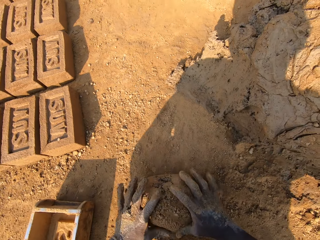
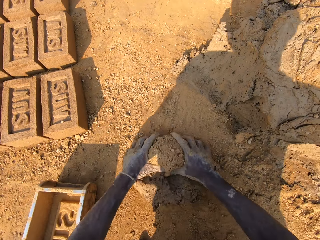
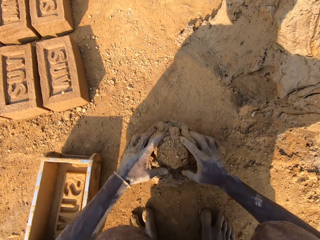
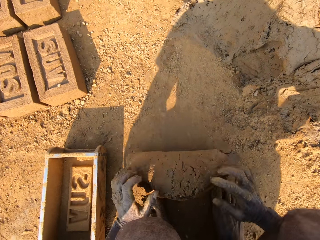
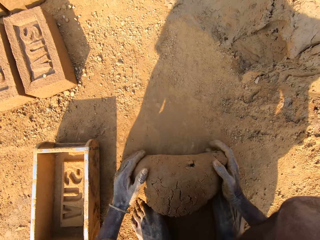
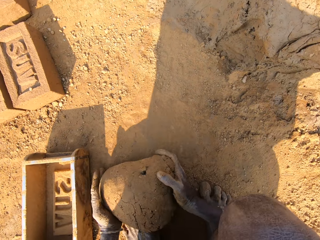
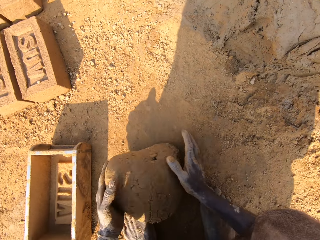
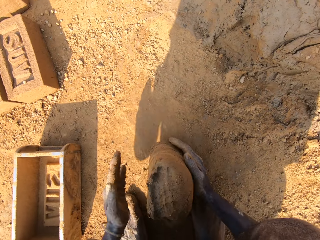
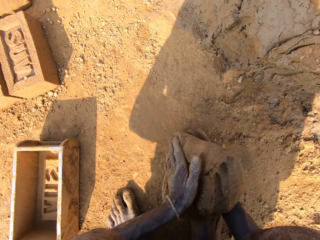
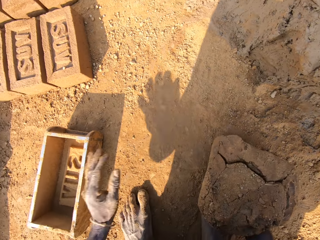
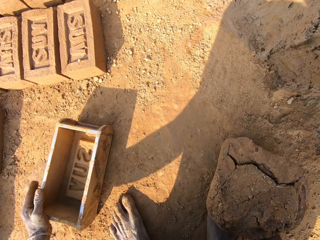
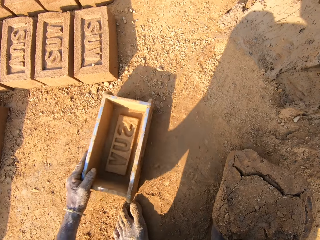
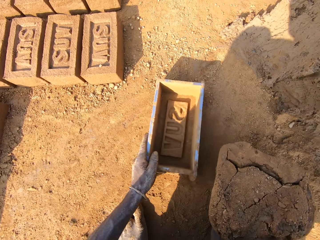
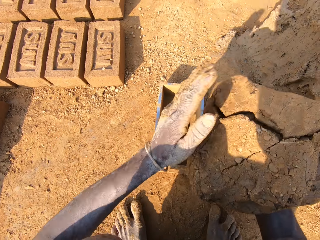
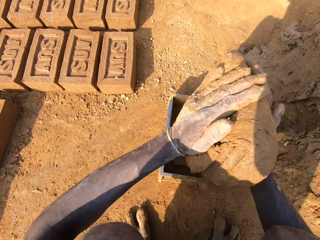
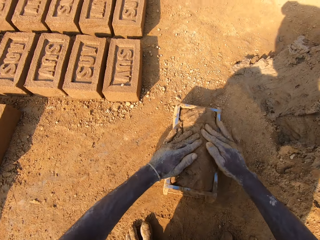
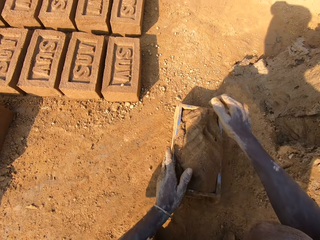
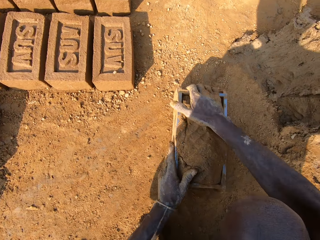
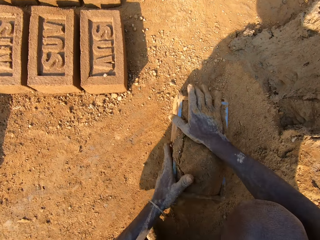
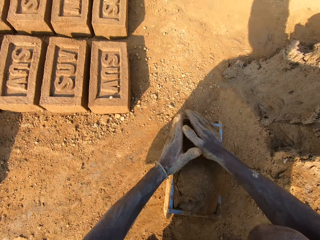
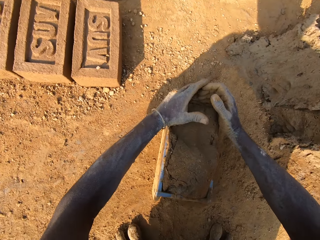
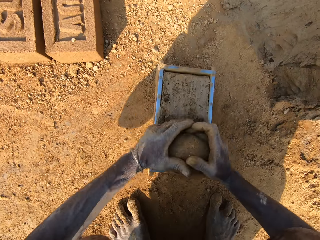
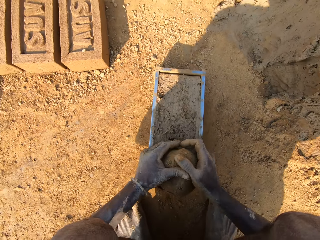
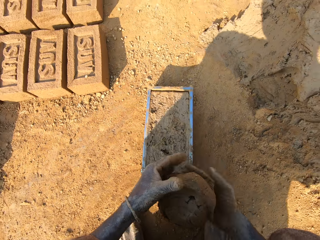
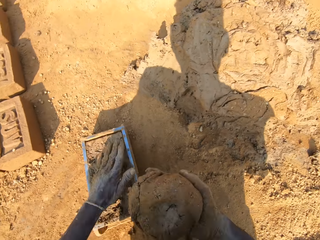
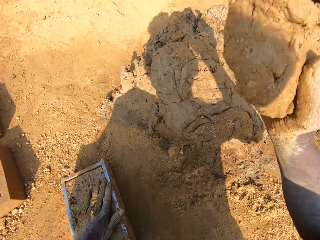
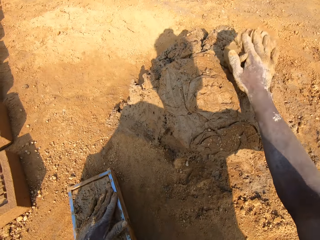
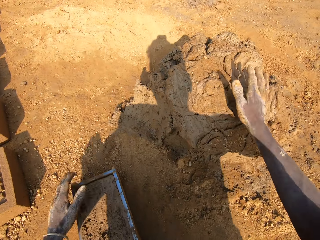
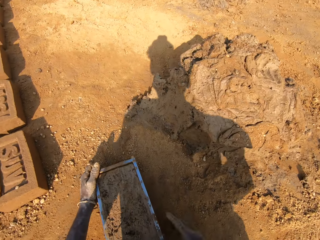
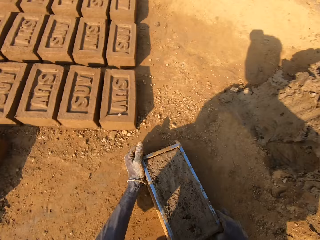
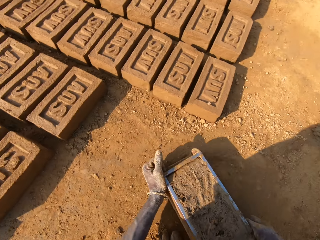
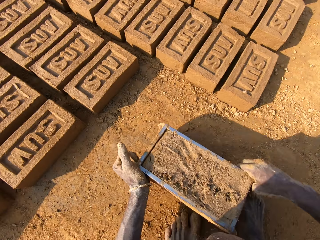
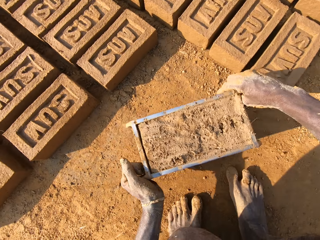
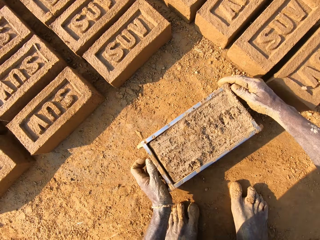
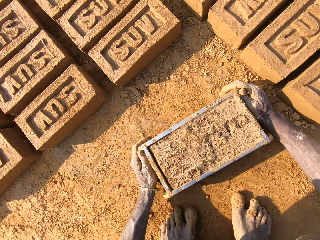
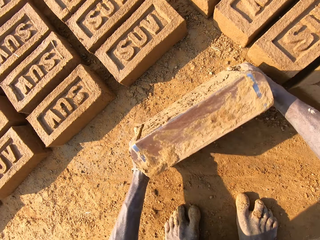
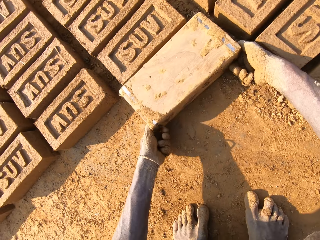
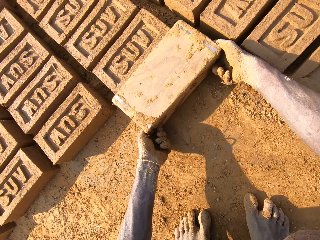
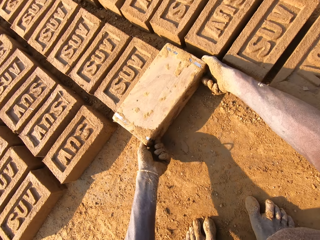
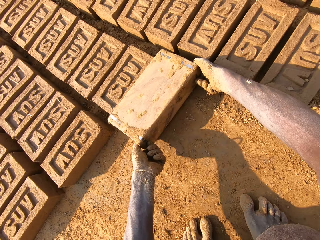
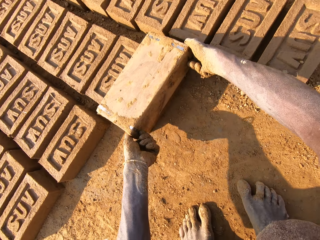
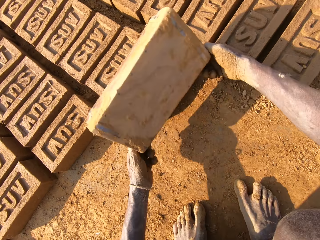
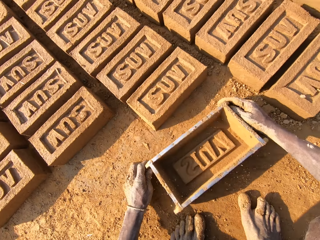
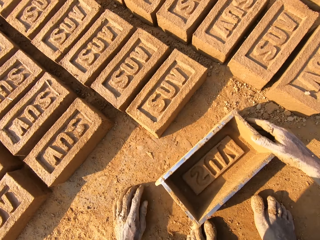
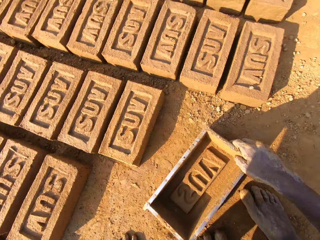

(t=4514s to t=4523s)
The camera wearer moulds the clay on the ground with both hands. He moves the plastic trough or brick making box on the ground with his left hand. He drops the clay into the plastic trough with both hands. He presses the clay in the plastic trough with both hands. He scoops the mud on the brick making box on the ground. He smoothens the clay in the plastic trough with both hands. He sticks the clay on the clay boulder with his right hand. He picks up the brick making box on the ground. He carries the plastic trough with both hands. He drops the plastic trough on the ground. He turns the brick making box on the ground. He drops the clay from the plastic trough onto the ground. He lifts the brick making box upwards. He puts the brick making box on the ground. He hits the plastic trough on the ground.

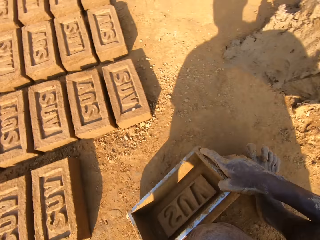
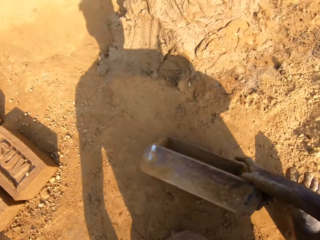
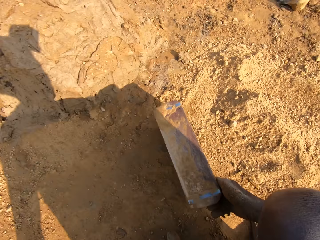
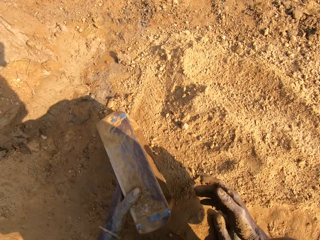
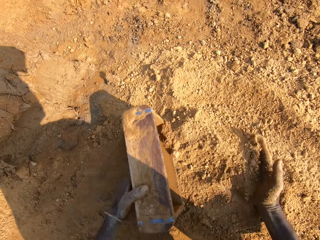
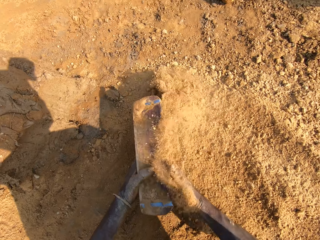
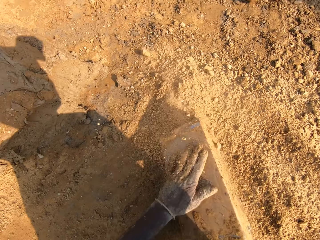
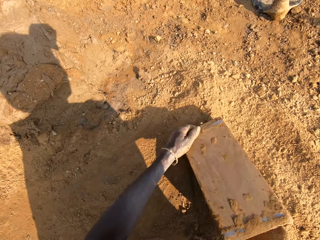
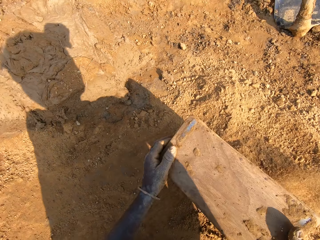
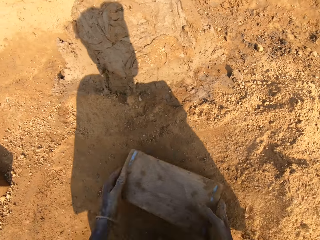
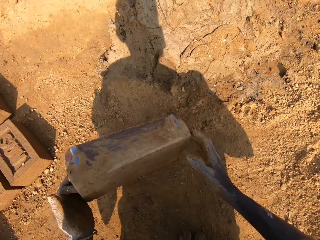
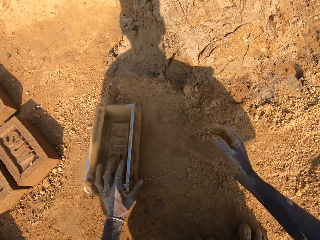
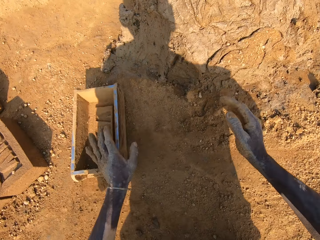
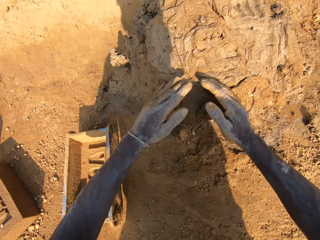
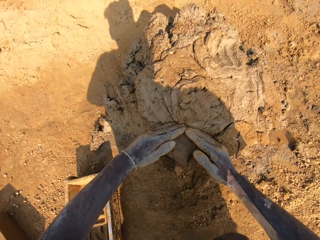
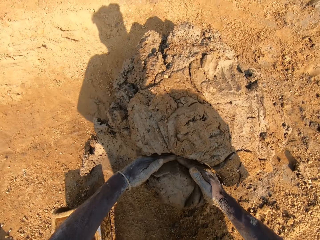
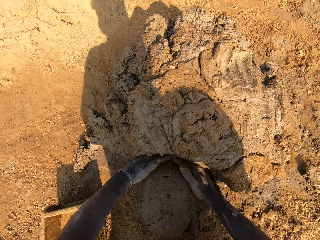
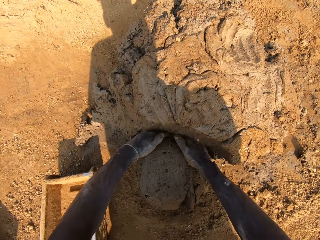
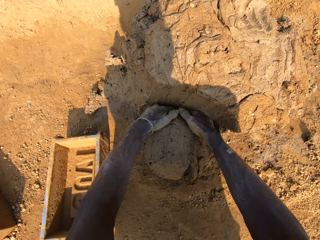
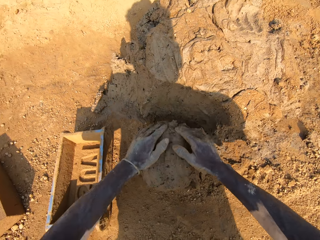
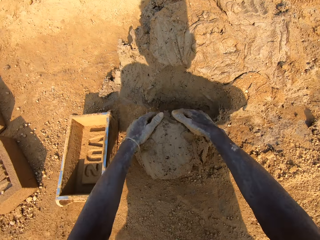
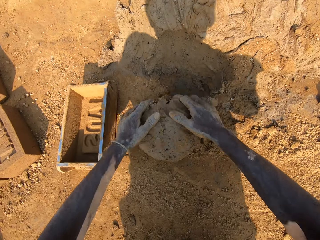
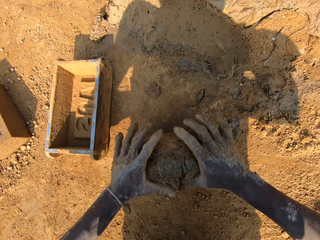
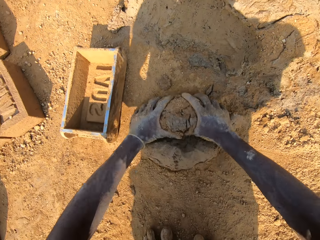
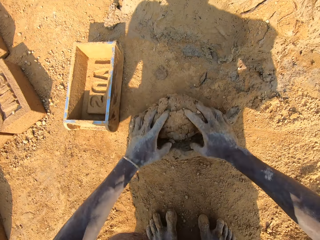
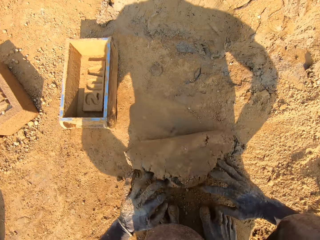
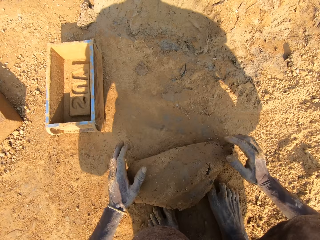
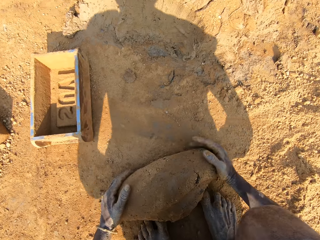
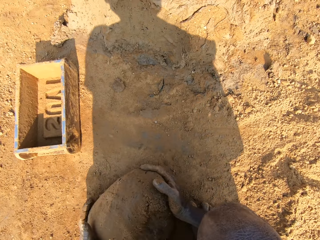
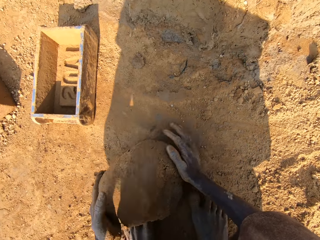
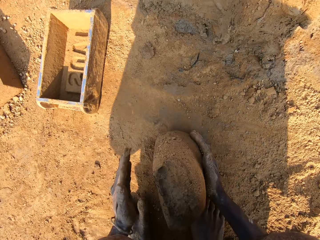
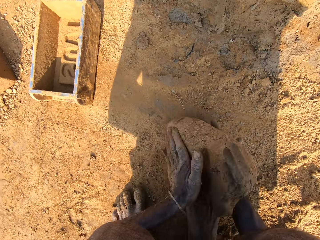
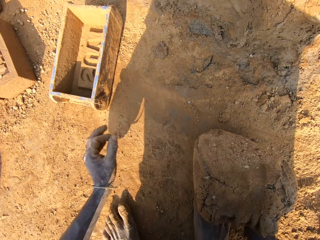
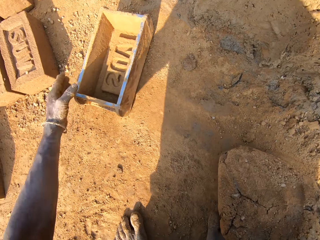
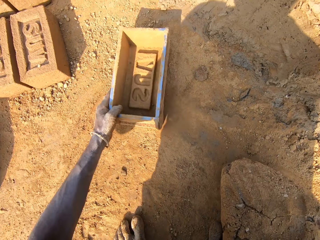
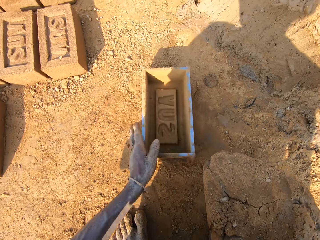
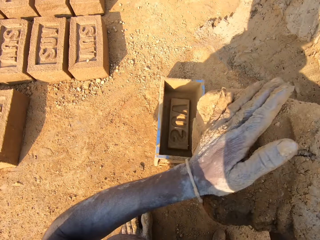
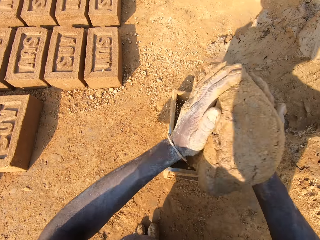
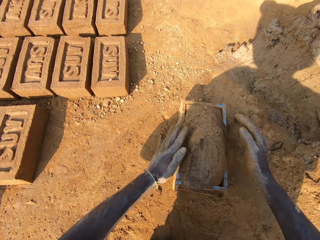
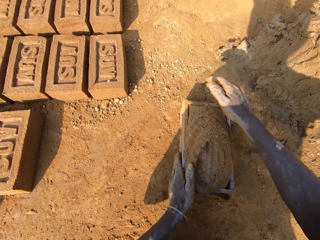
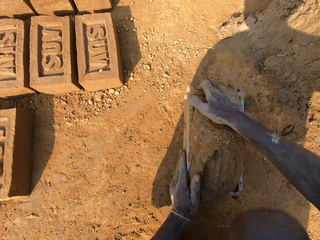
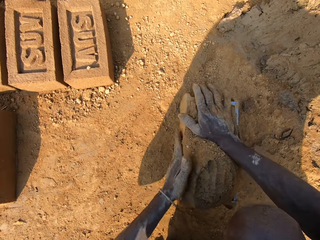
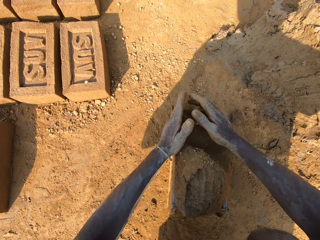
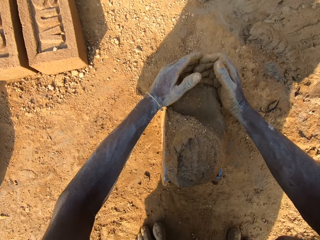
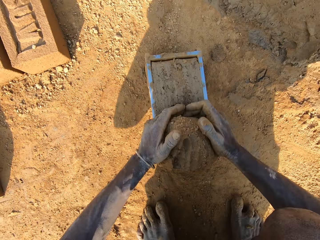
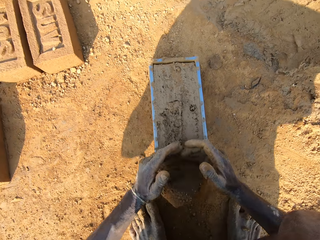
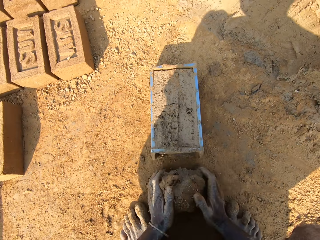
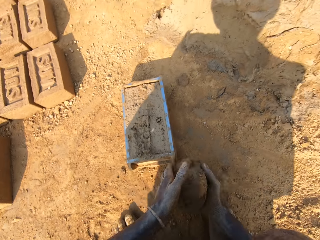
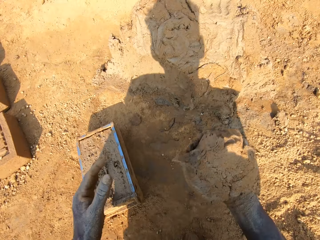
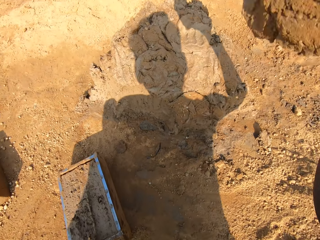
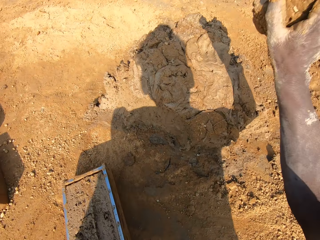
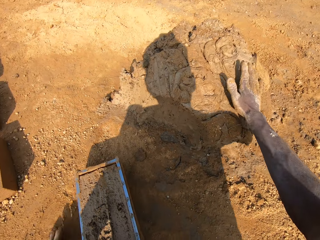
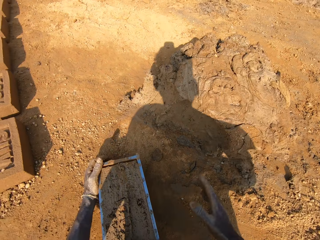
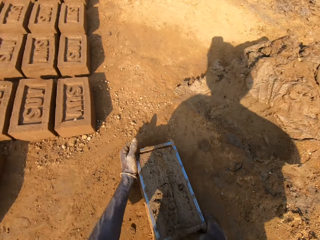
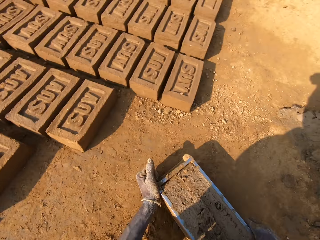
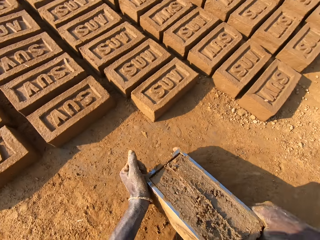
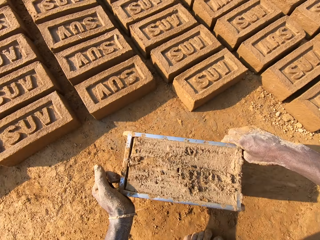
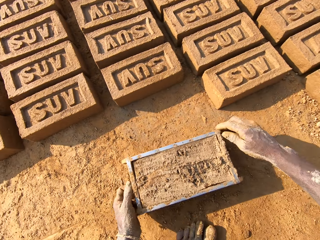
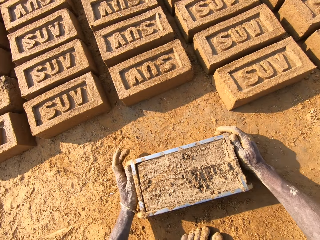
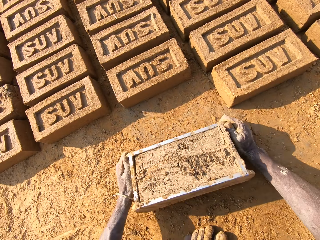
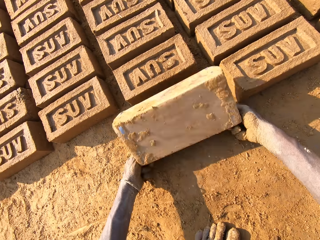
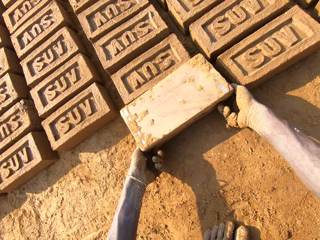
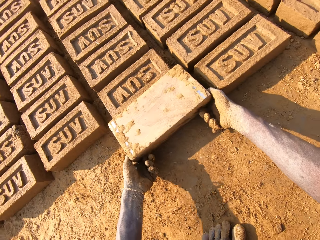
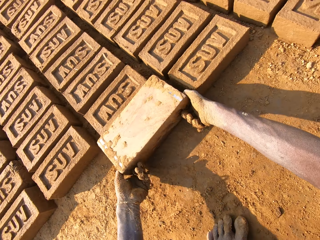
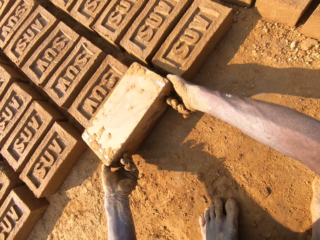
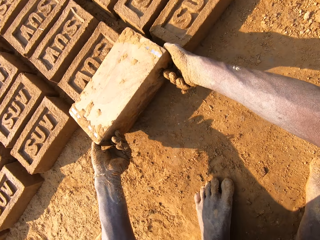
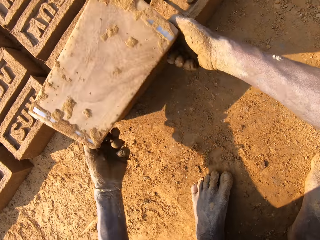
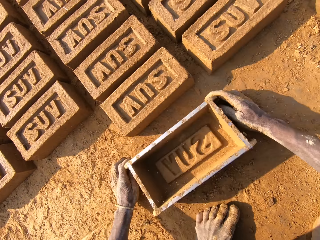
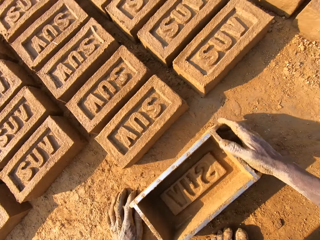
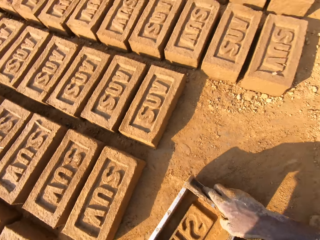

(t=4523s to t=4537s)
The camera wearer walks around. He moves the plastic trough or brick making box on the ground with his right hand. He holds the plastic trough with his left hand. He packs sand from the ground into the plastic trough with his right hand. He pours the sand out of the plastic trough onto the ground. He turns the brick making box on the ground. He moves the plastic trough on the ground with both hands. He hits the brick making box on the ground. He puts the brick making box on the ground. He cuts out clay from the clay boulder with both hands. He moulds the clay on the ground with both hands. He moves the plastic trough on the ground with his left hand. He drops the clay into the plastic trough with both hands. He presses the mud into the brick making box on the ground. He hits the plastic trough on the ground with both hands. He smoothens the clay in the plastic trough with both hands. He scoops the mud on the brick making box on the ground. He picks clay from the ground with both hands. He sticks the clay on the clay boulder with his right hand. He picks up the brick making box on the ground. He moves around. He carries the plastic trough with both hands. He drops the plastic trough on the ground. He turns the brick making box on the ground. He drops the clay from the plastic trough onto the ground. He lifts the brick making box upwards. He puts the brick making box on the ground. He hits the plastic trough on the ground.
